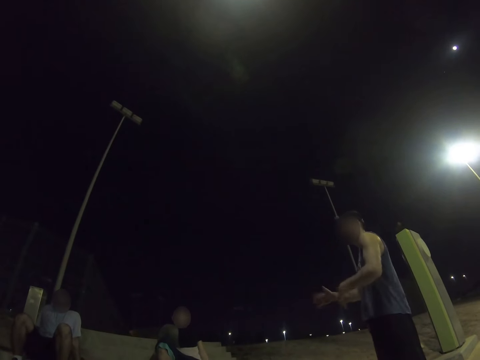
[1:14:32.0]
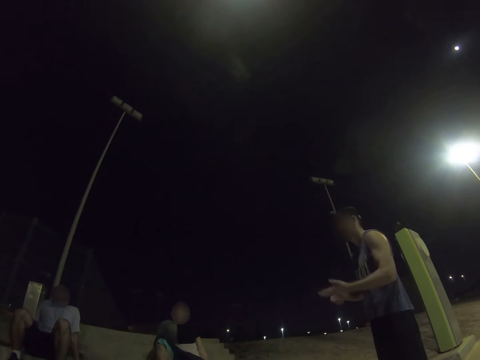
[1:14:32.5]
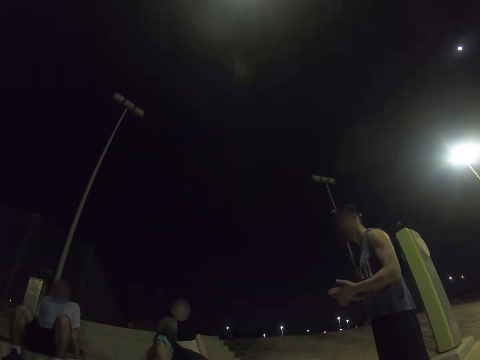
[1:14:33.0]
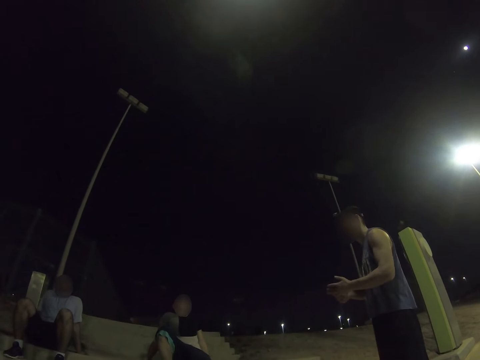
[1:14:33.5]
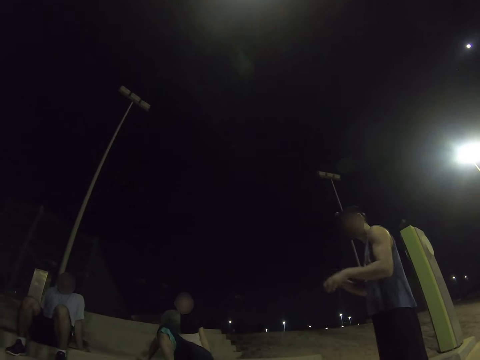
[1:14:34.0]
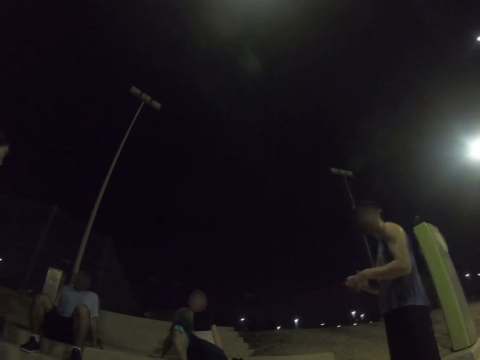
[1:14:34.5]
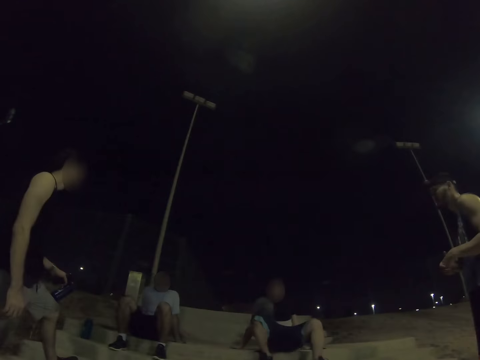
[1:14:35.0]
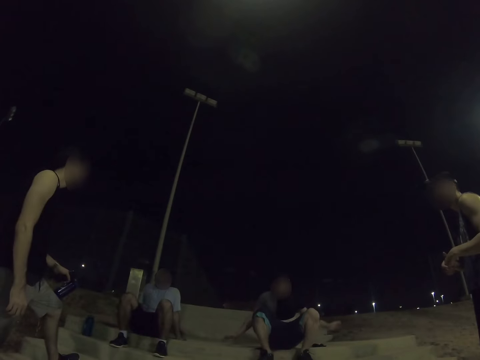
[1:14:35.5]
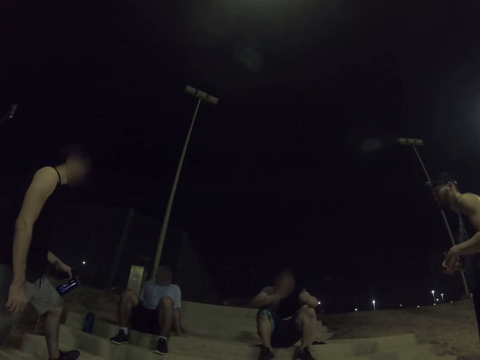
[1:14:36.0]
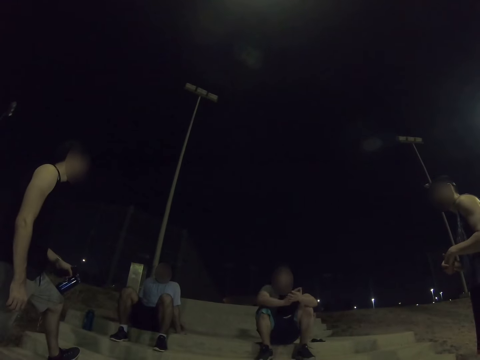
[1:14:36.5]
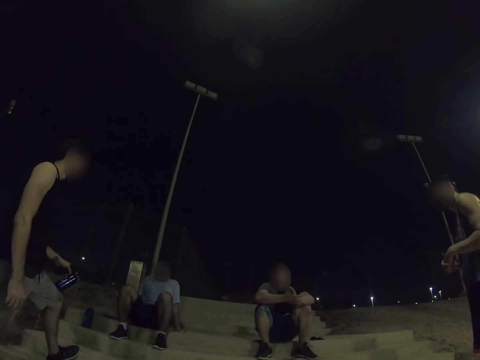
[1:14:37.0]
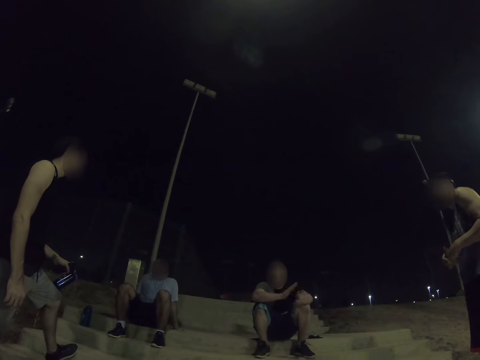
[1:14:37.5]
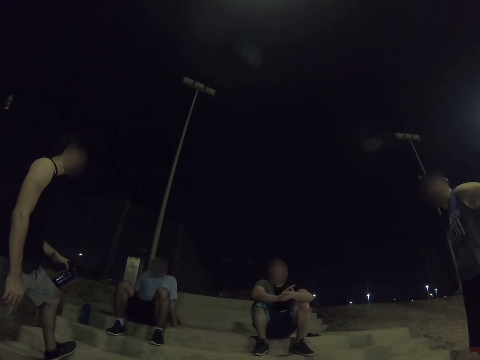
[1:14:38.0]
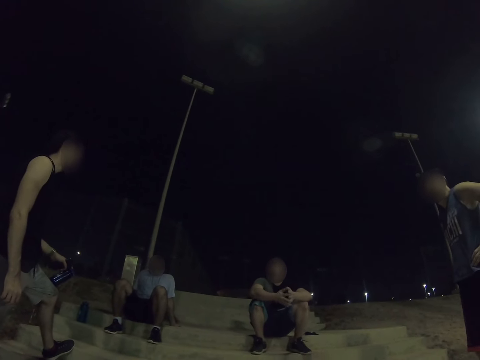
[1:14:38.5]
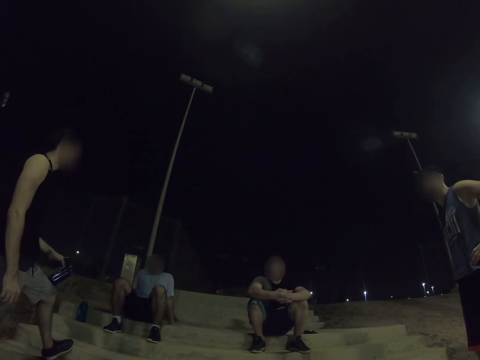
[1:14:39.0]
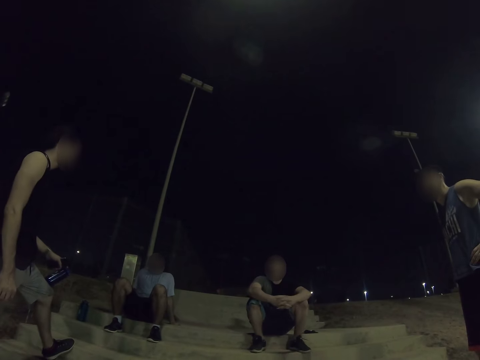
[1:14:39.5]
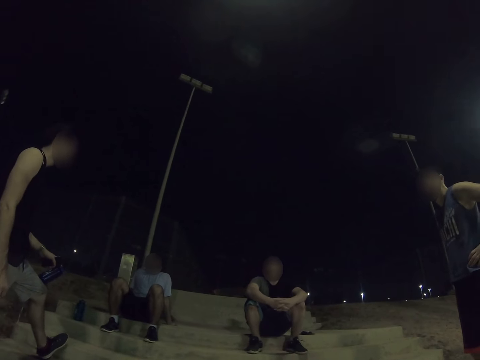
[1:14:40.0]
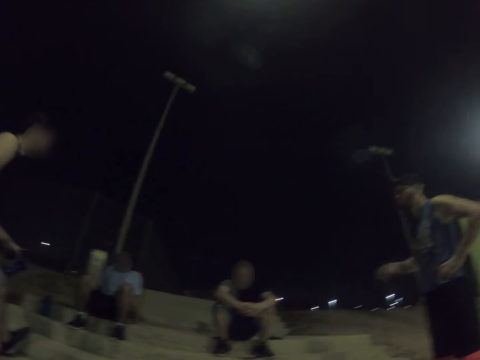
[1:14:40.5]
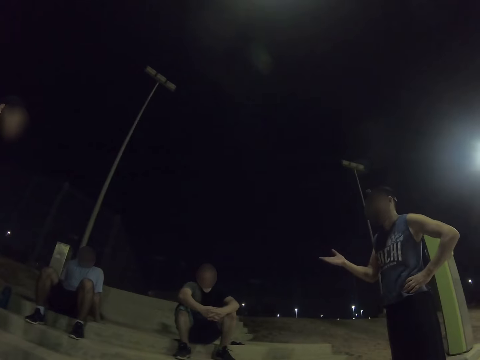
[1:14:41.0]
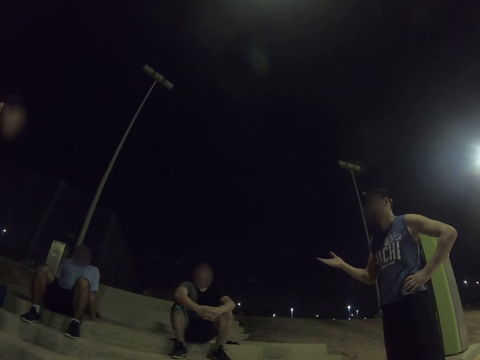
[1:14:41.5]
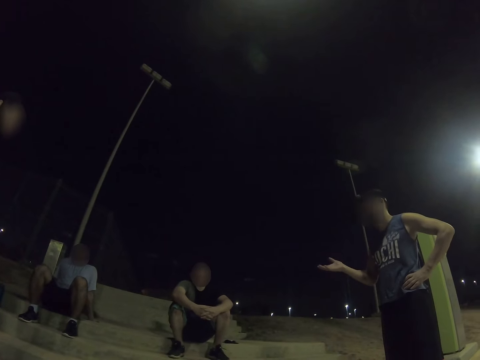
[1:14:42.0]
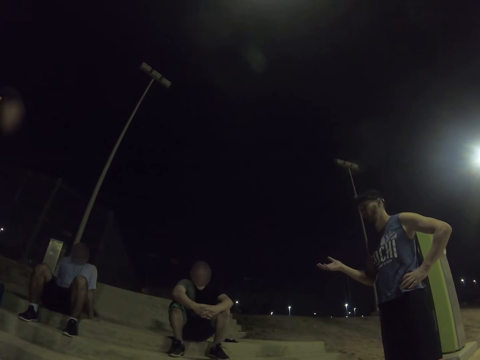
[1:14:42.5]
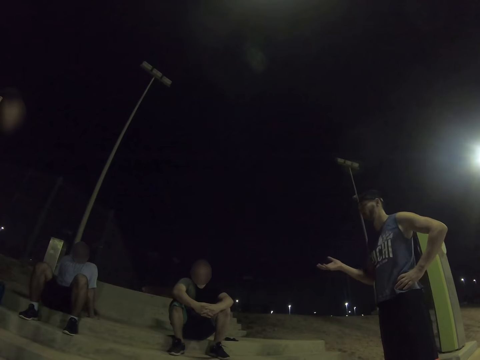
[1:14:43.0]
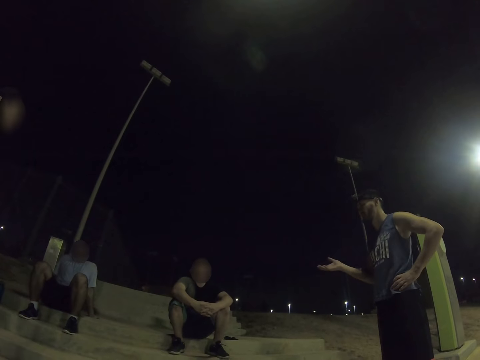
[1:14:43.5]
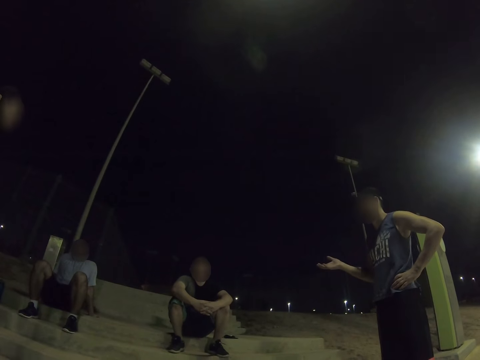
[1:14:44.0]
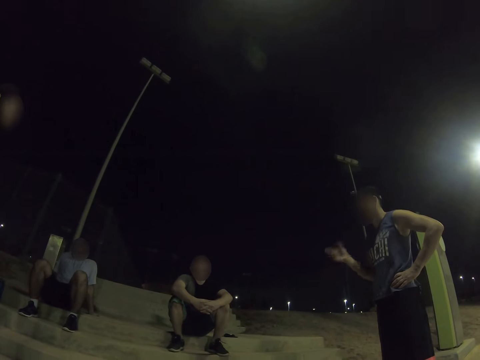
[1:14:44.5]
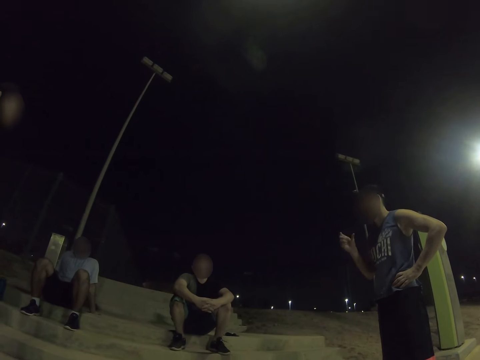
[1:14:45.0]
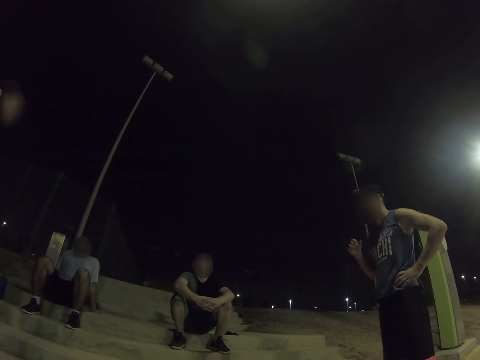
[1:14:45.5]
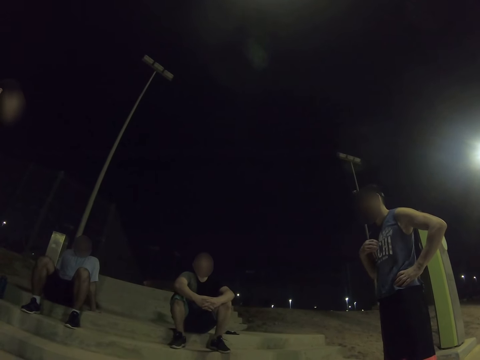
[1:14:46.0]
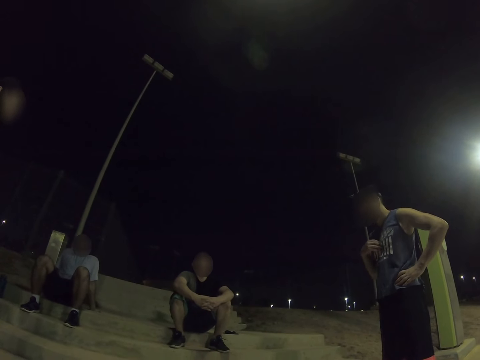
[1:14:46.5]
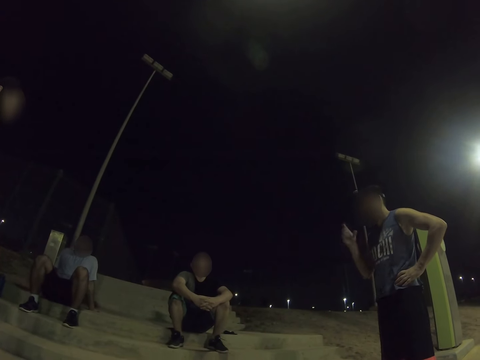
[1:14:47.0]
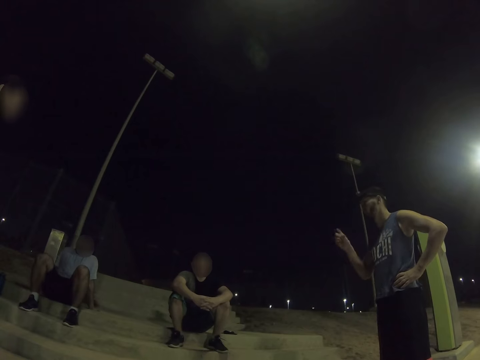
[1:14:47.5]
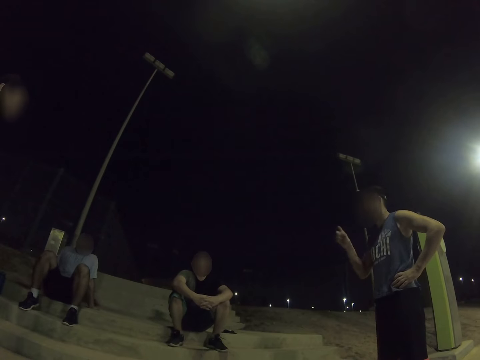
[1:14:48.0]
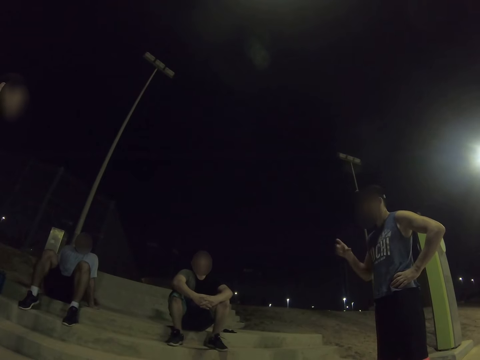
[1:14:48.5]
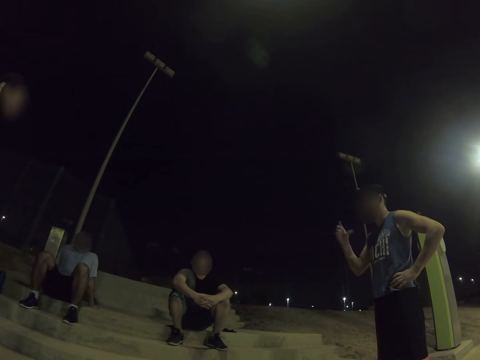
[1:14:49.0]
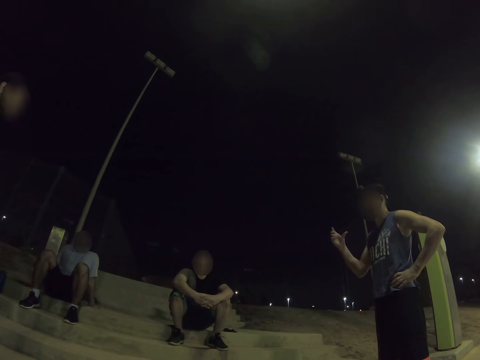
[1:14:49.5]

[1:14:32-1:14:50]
A man holds a water bottle. Another man talks with the first man. The camera wearer looks around. The other man talks with the first man. The camera wearer looks around.

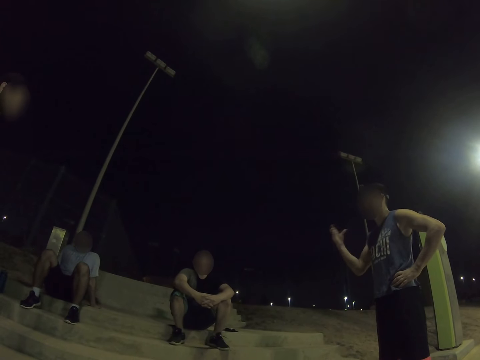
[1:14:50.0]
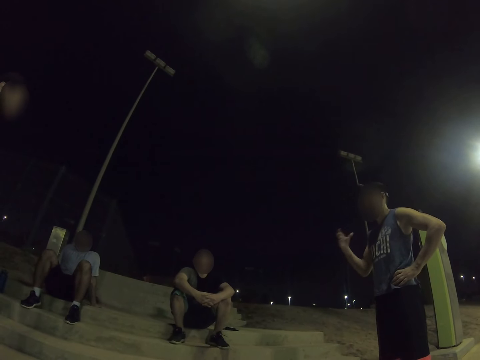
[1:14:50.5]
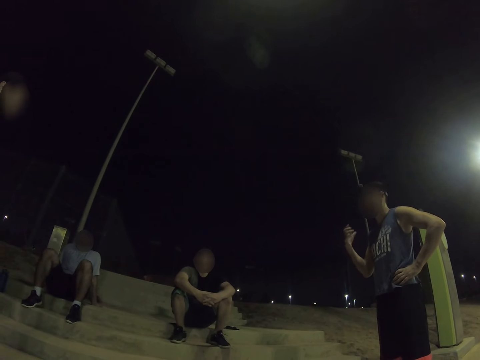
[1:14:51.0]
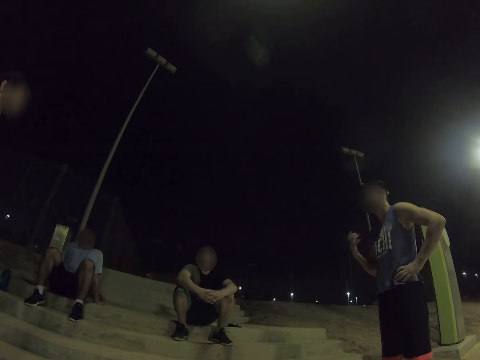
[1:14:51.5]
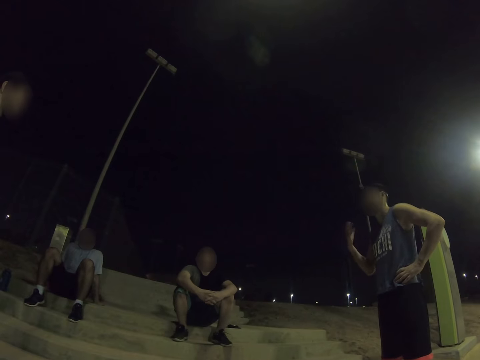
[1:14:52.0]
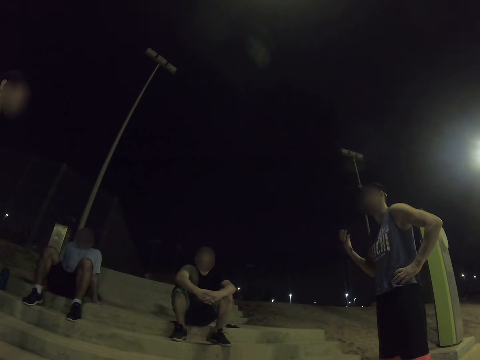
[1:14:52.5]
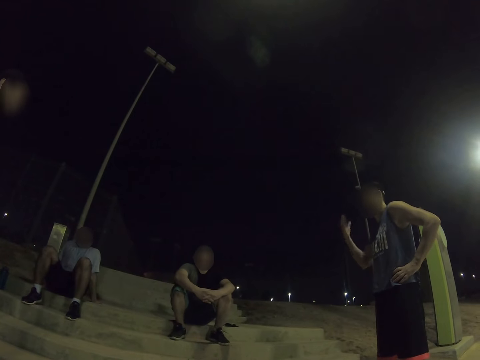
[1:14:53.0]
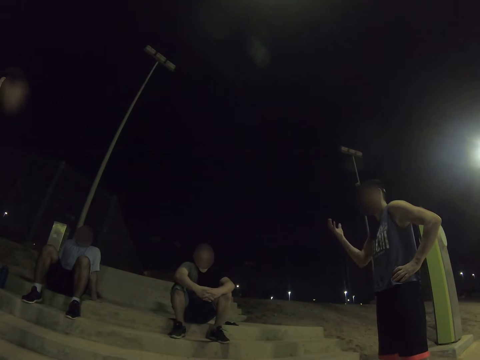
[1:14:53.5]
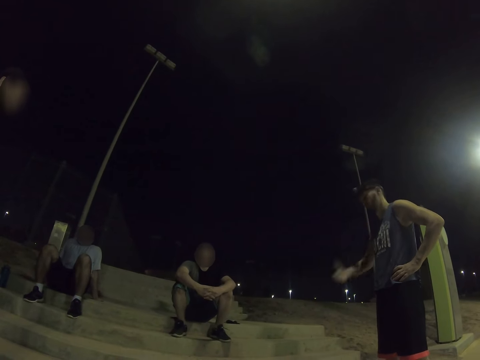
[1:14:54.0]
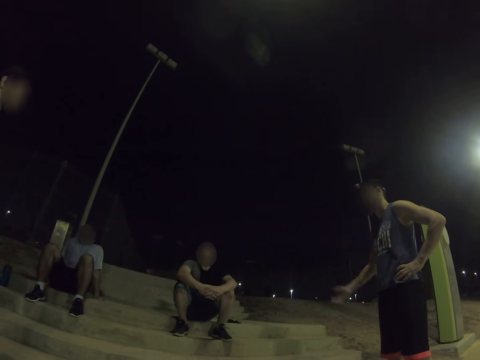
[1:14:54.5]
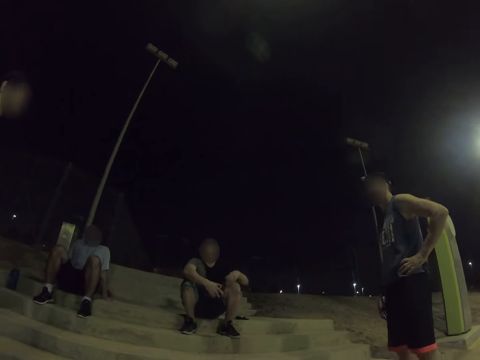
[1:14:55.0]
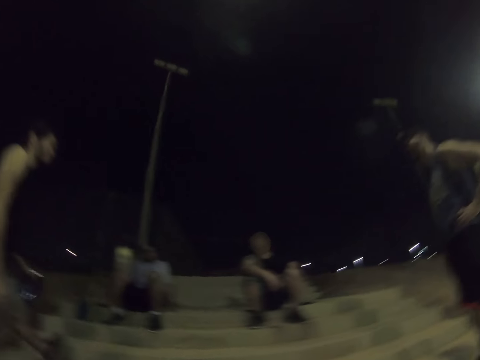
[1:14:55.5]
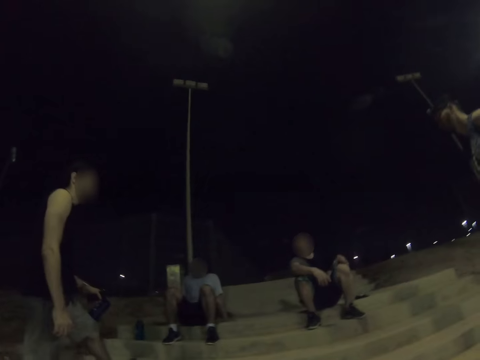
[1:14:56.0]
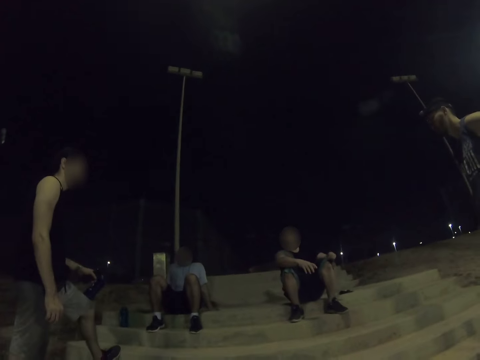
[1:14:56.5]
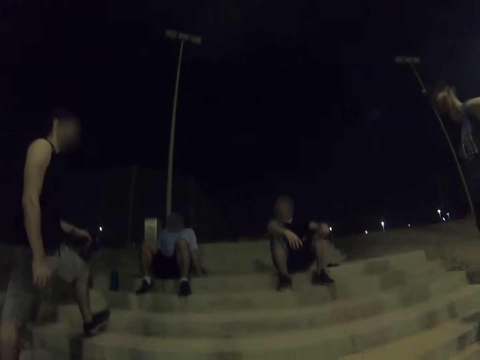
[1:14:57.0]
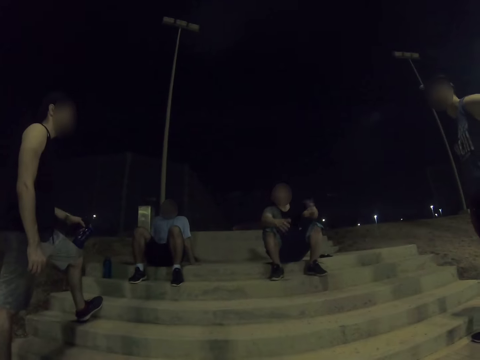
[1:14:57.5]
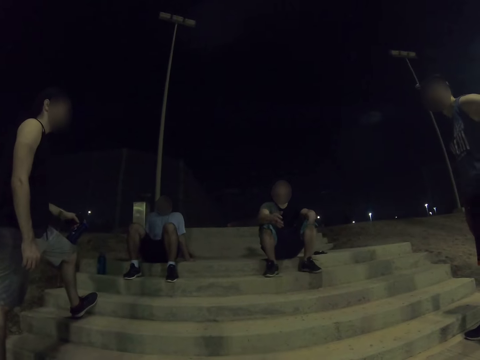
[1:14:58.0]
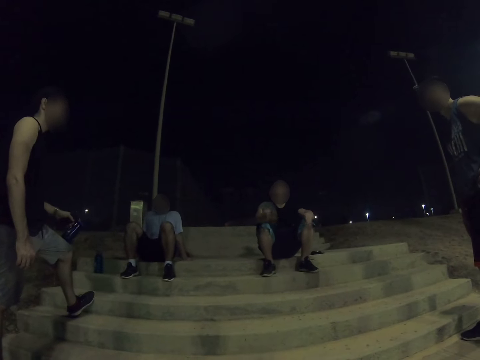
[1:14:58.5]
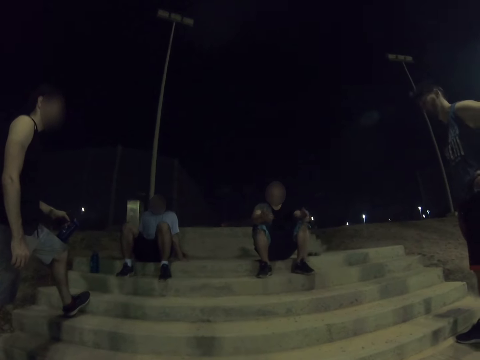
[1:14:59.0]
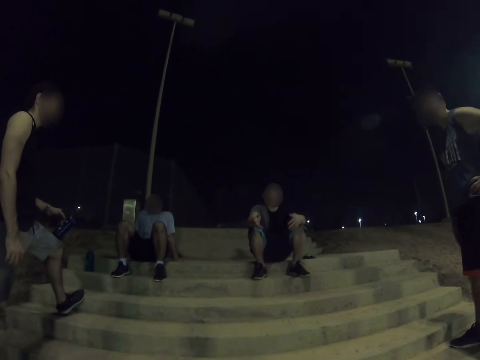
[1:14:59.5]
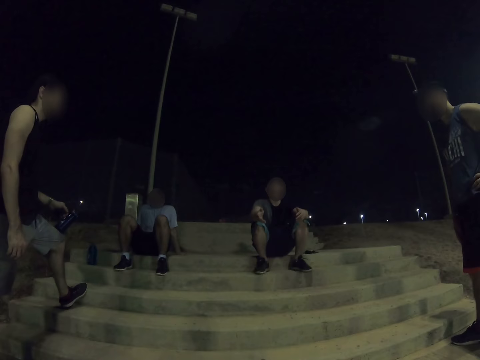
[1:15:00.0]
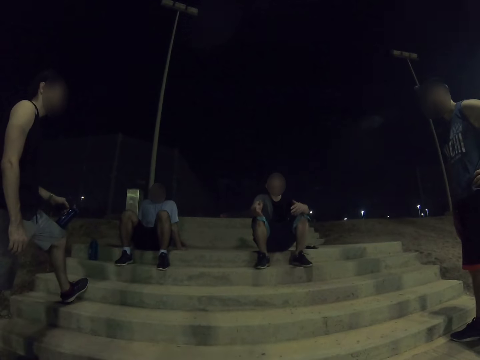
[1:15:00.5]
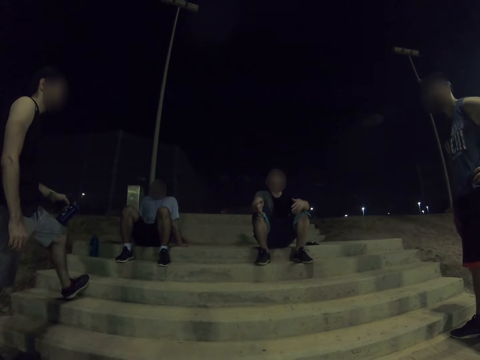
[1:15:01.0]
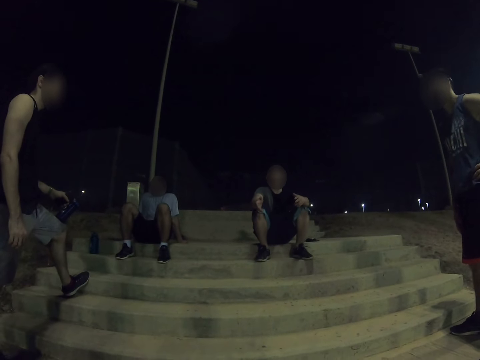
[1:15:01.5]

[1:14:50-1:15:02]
The camera wearer looks around. A man talks. The camera wearer looks around.
